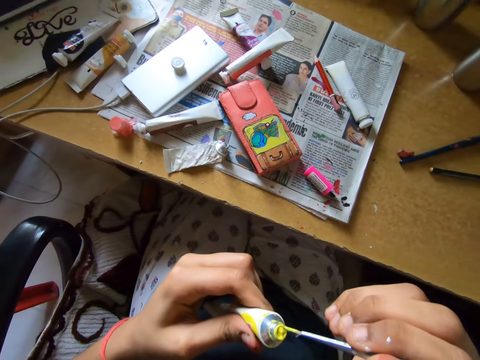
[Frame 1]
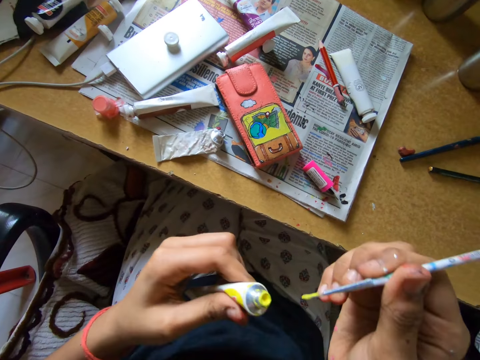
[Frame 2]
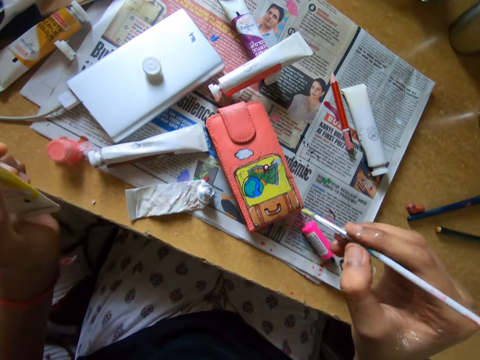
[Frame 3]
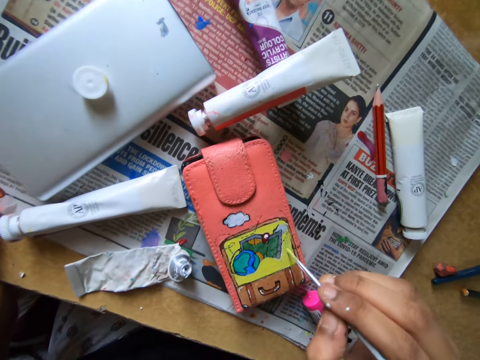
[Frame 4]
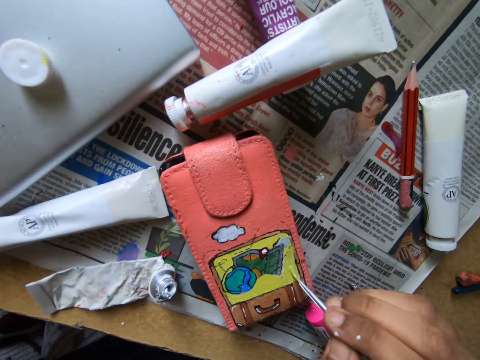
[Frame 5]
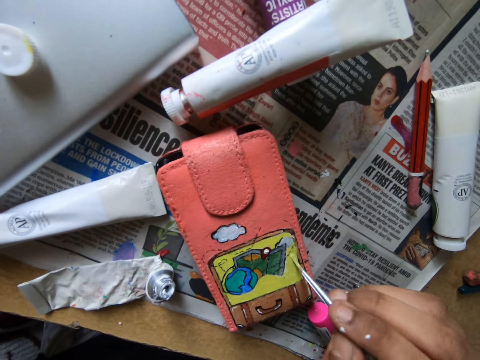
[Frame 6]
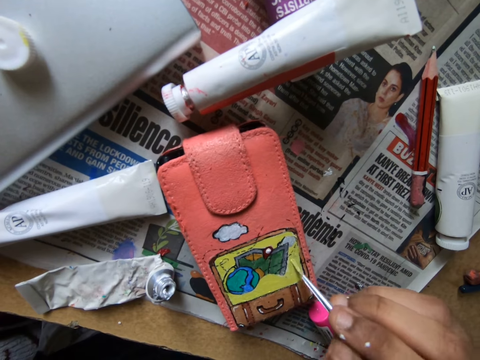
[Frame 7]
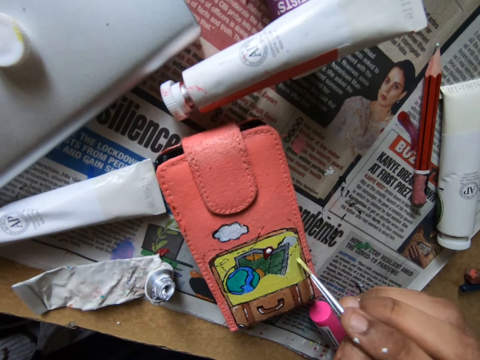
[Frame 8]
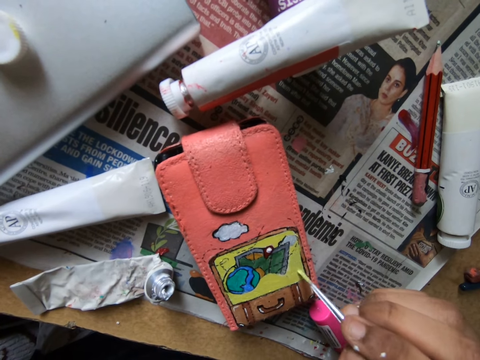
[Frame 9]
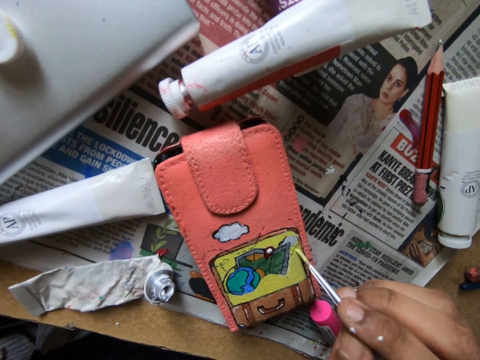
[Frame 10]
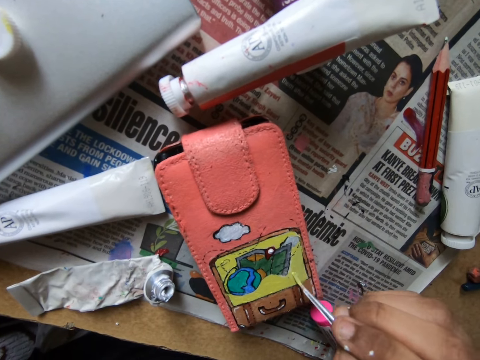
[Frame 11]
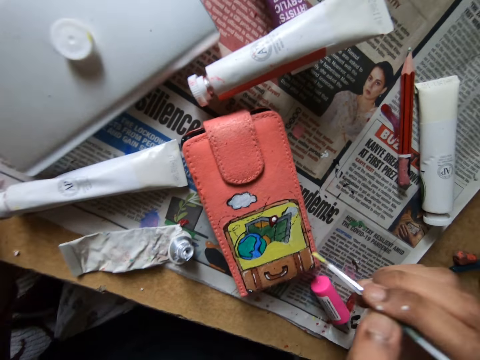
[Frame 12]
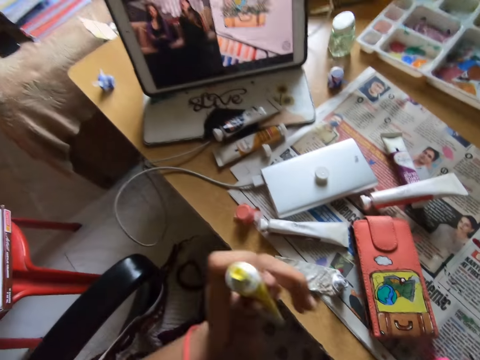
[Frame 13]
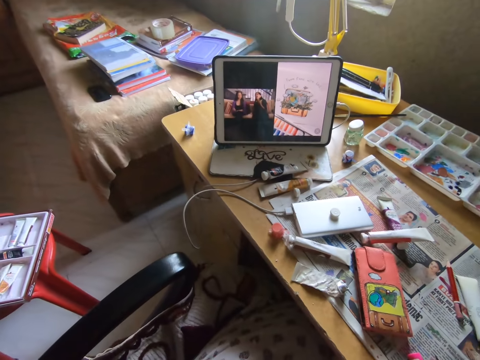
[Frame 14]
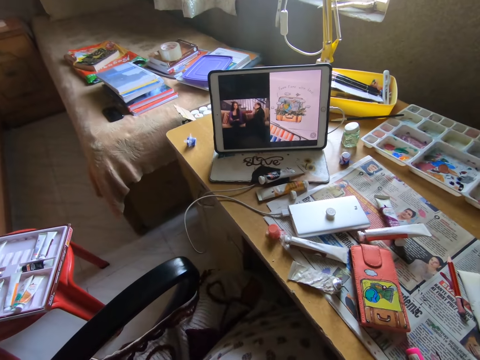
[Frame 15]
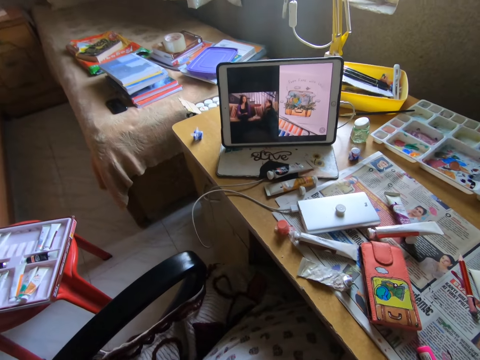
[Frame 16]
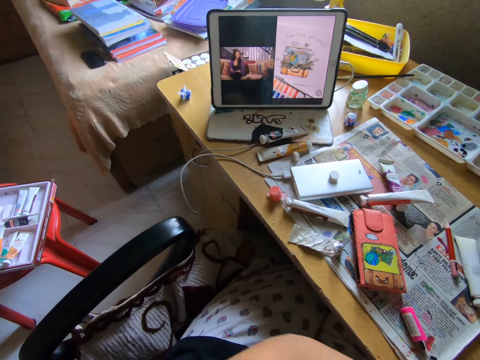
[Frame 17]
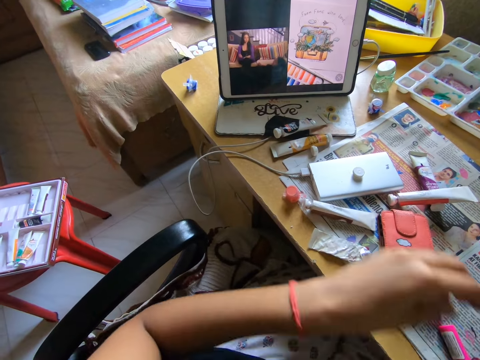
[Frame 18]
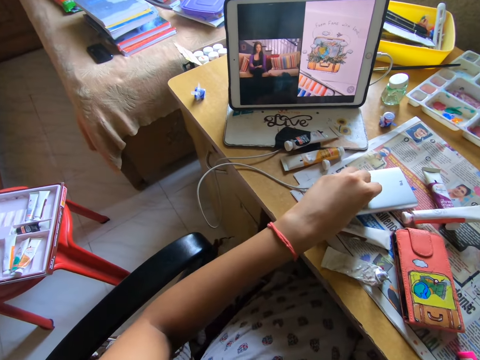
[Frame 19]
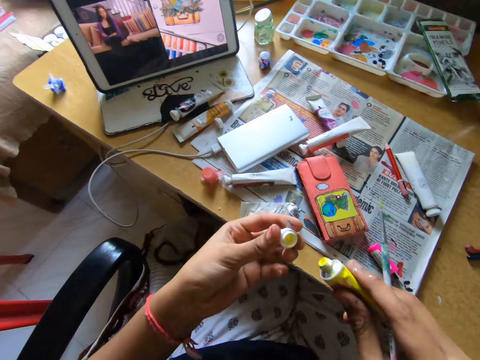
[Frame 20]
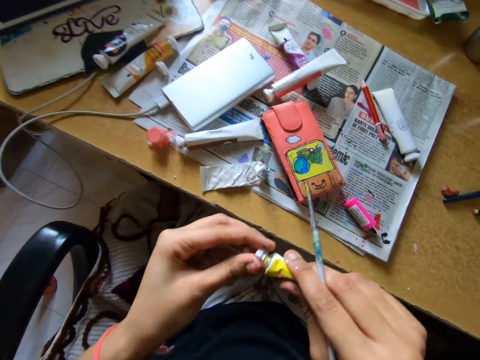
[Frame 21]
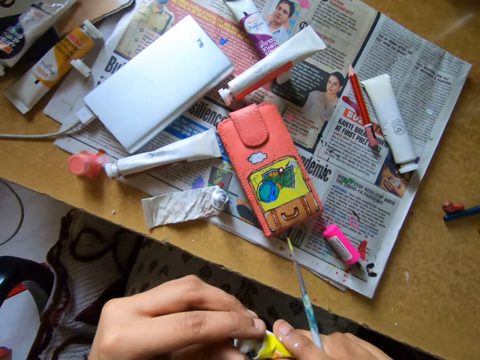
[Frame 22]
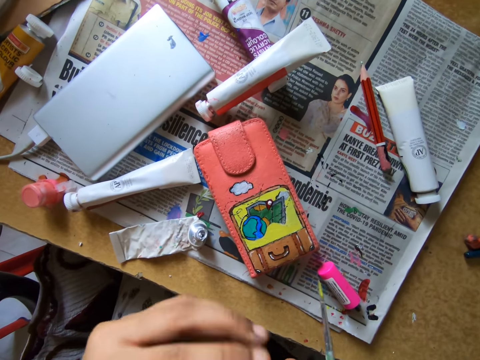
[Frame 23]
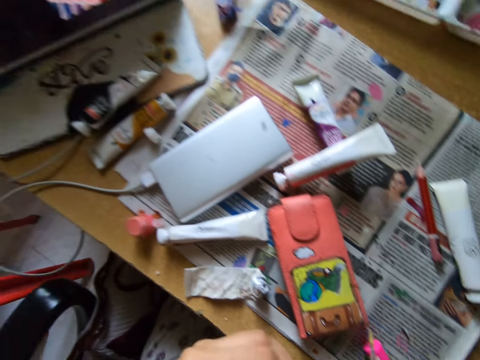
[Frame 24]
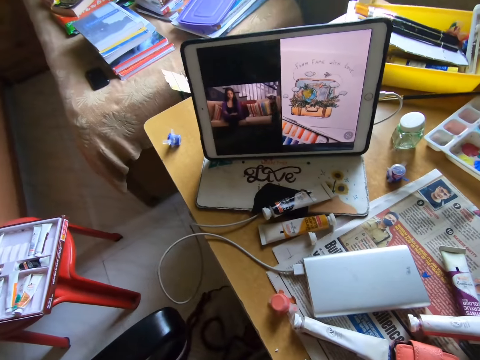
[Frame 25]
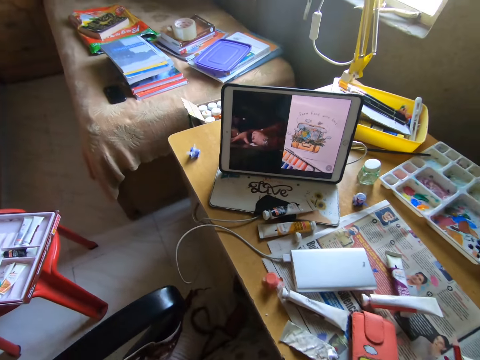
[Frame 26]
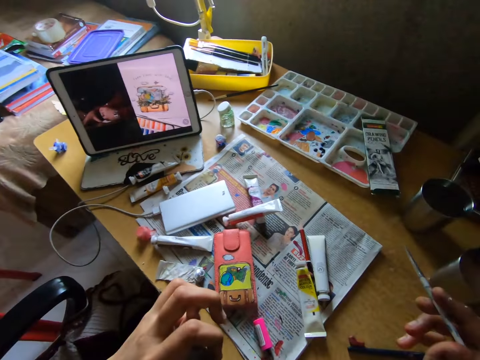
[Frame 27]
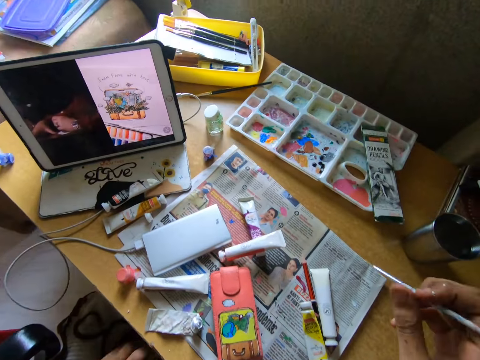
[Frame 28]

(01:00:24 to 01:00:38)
The camera wearer scoops paint from the tube in her left hand with a pencil brush. She paints the pouch on the table with the paint brush in her right hand. She watches on a tablet. She picks up the cover of the tube from the table. She closes the tube with its cover. She watches on the tablet.

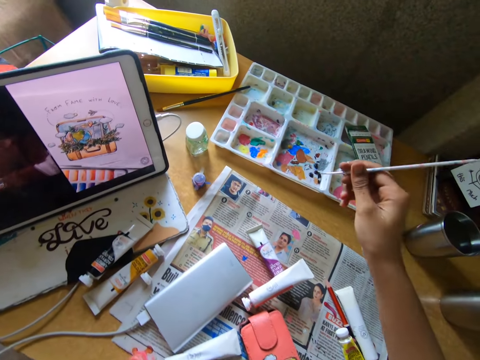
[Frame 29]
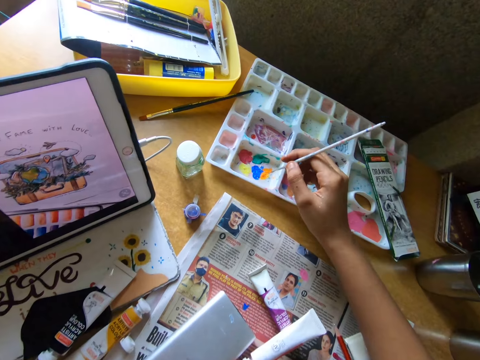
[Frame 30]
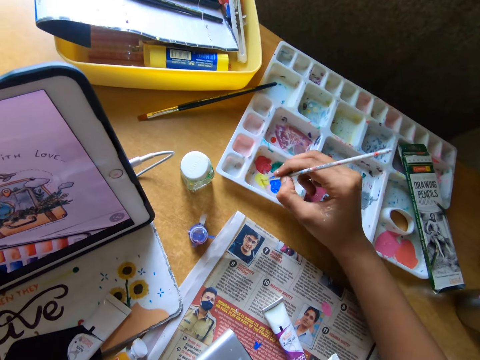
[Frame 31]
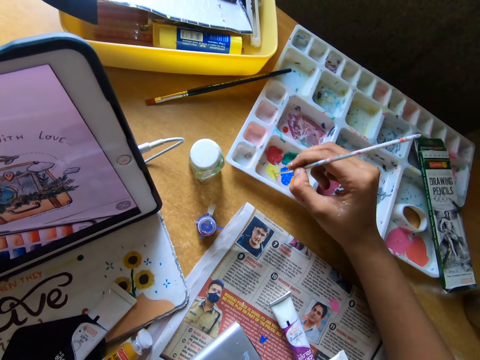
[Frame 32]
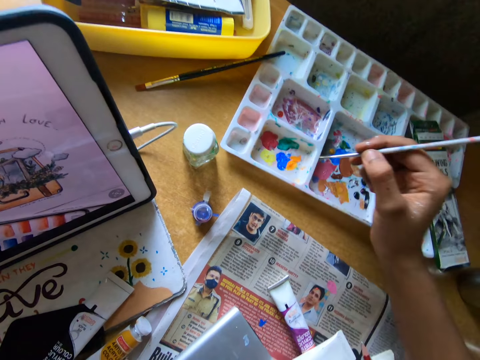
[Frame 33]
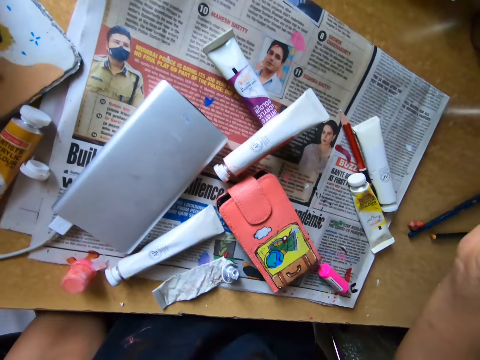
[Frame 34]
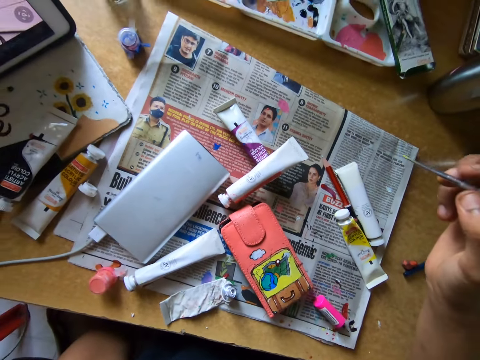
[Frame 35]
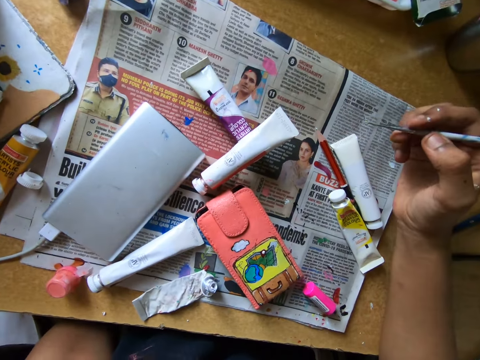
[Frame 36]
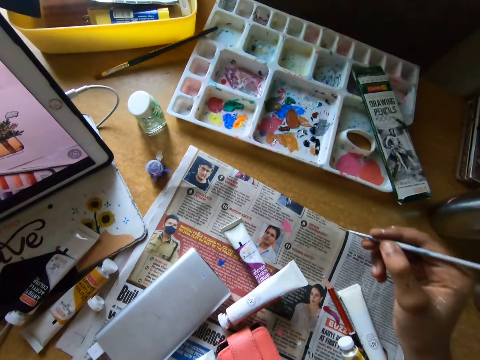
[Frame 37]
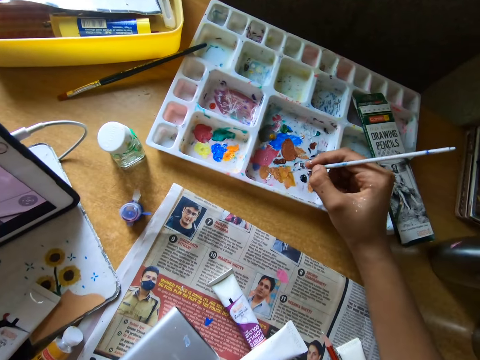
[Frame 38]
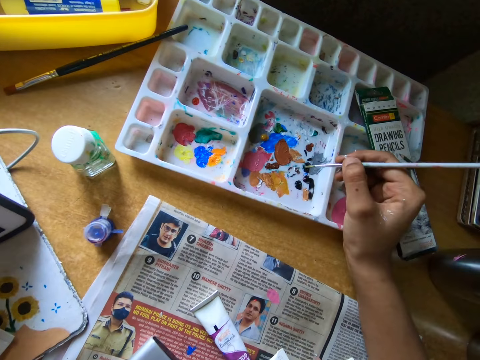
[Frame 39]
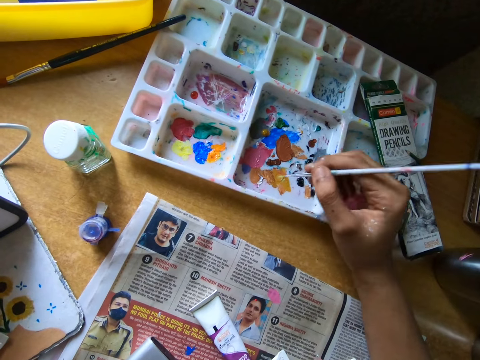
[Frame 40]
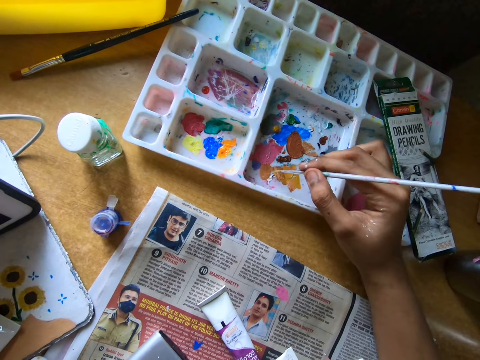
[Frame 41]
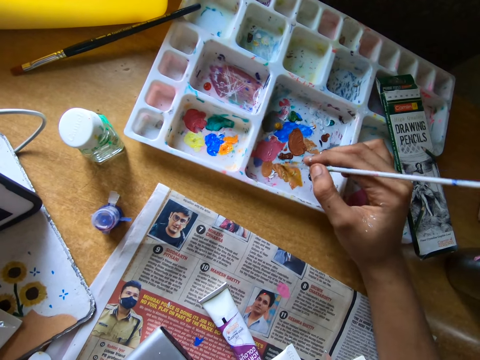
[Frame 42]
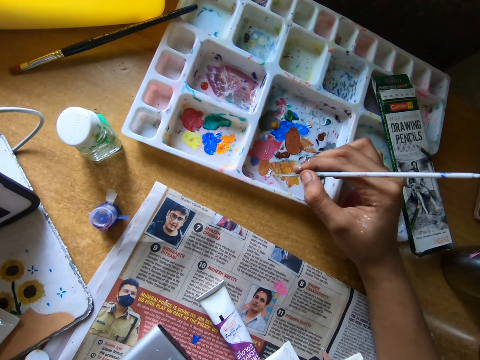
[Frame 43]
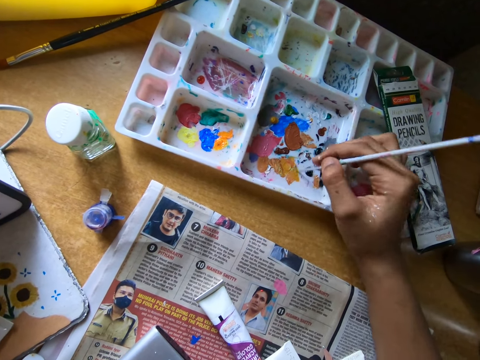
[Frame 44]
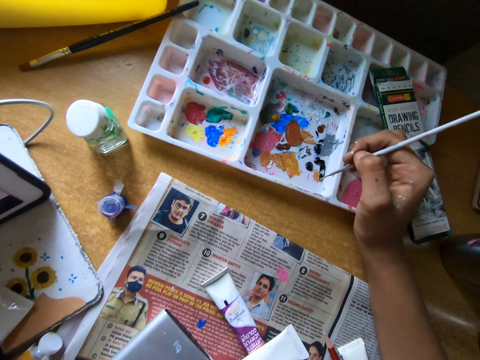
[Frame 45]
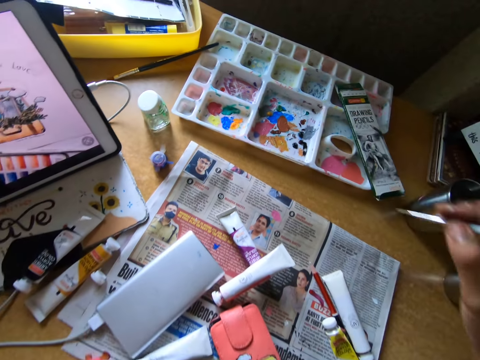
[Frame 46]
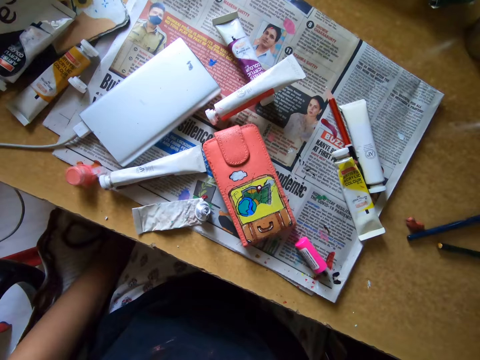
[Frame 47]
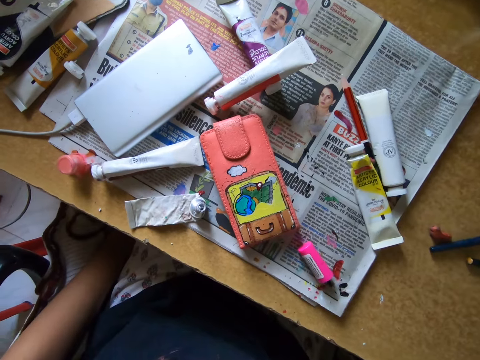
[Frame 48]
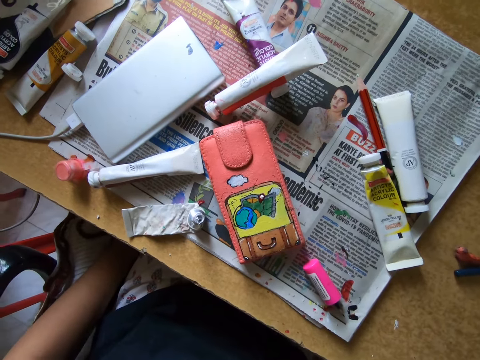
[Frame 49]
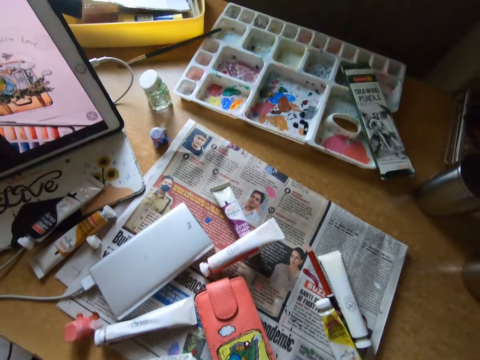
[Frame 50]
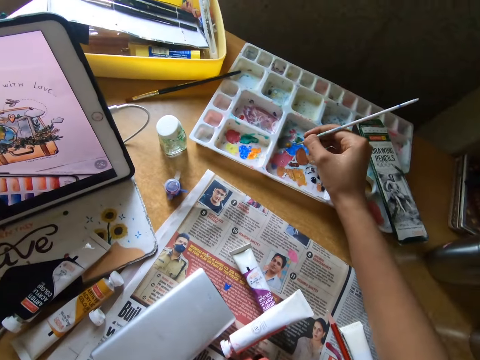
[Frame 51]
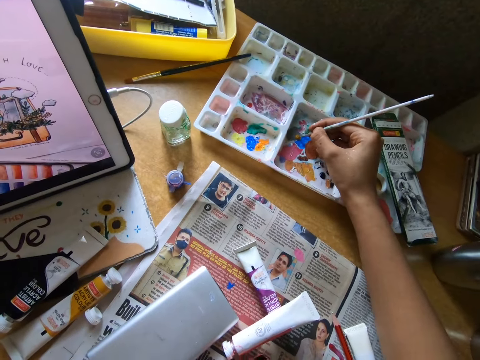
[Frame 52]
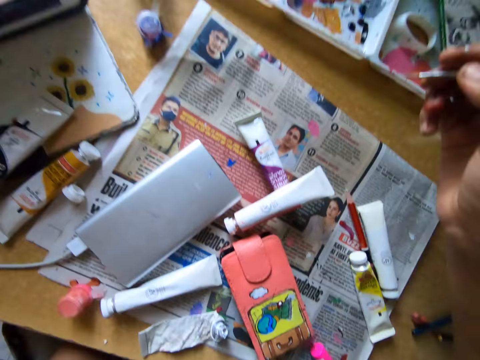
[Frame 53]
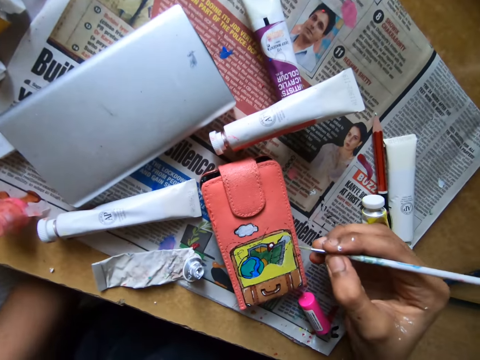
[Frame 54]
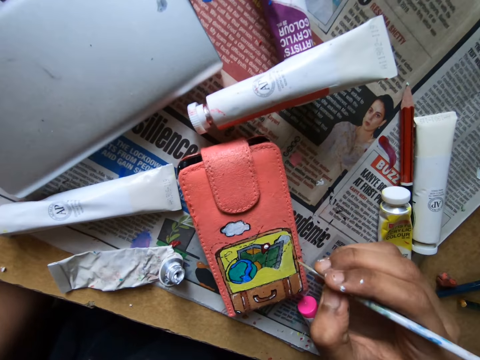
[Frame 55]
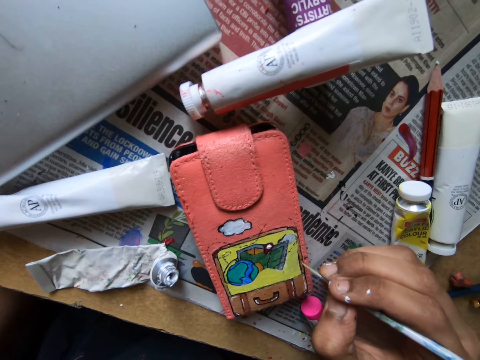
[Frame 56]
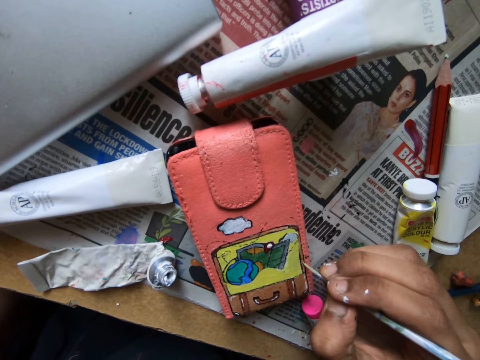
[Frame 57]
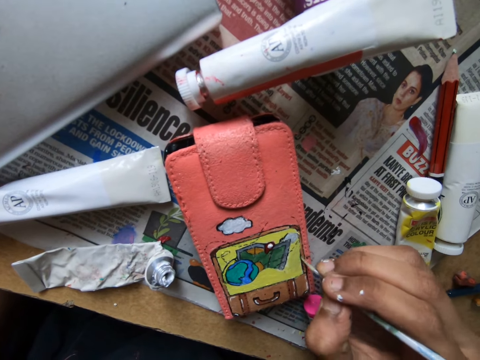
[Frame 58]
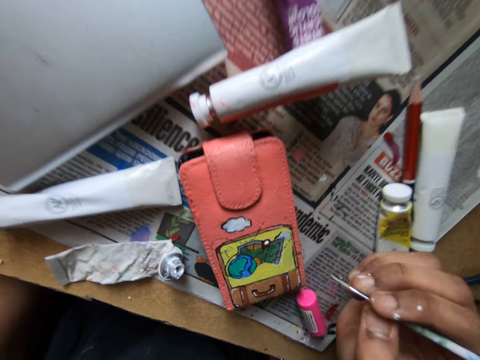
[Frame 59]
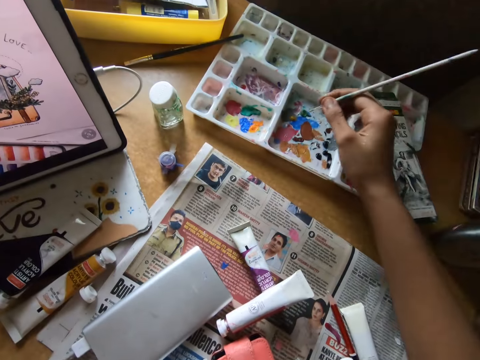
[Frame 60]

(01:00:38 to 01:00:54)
The camera wearer rubs a pencil brush on a paint tray. She scoops paint from the pallet on the table with the paint brush in her right hand. She looks around. She rubs the pencil brush on the paint tray. She looks around. She rubs the pencil brush on the paint tray. She paints the pouch on the table with the paint brush in her right hand.
